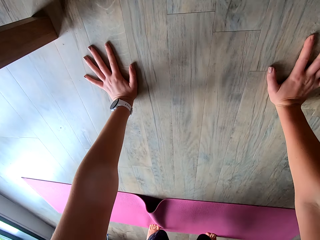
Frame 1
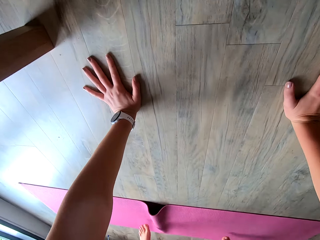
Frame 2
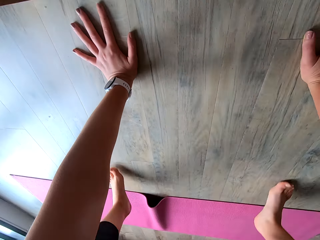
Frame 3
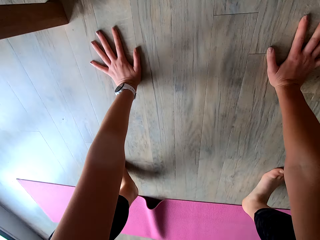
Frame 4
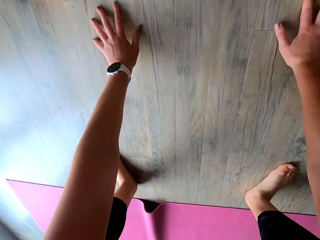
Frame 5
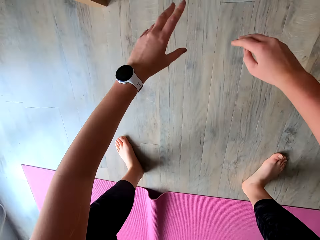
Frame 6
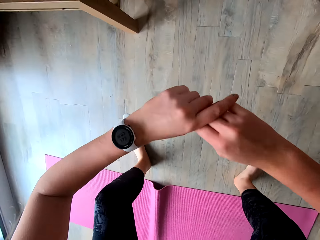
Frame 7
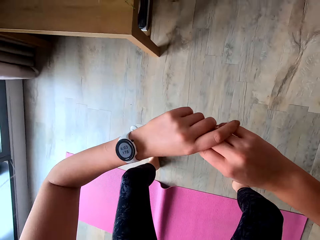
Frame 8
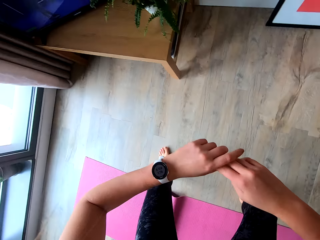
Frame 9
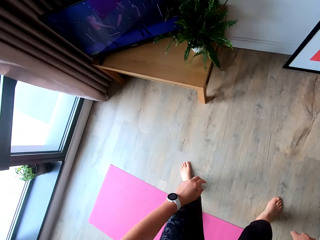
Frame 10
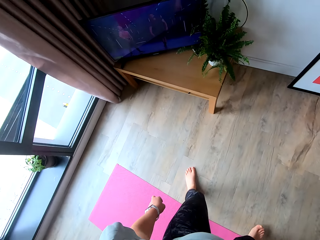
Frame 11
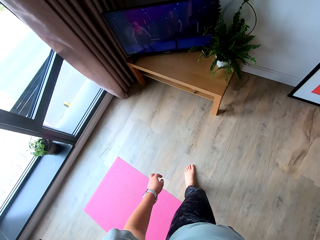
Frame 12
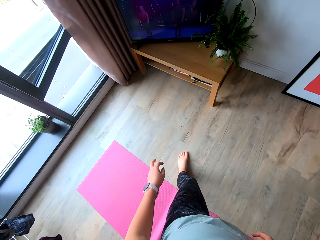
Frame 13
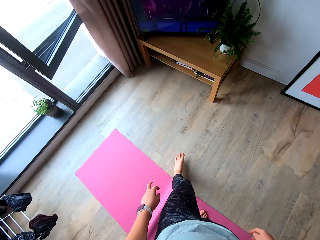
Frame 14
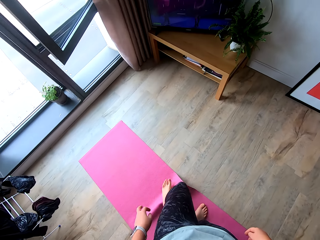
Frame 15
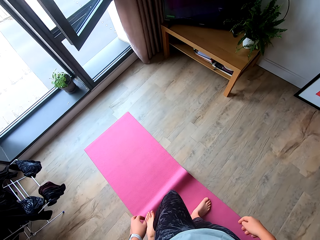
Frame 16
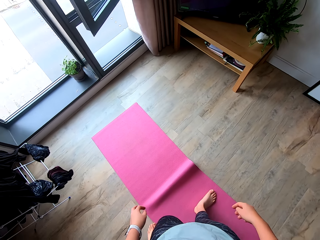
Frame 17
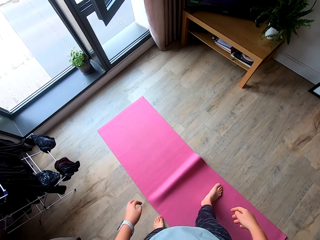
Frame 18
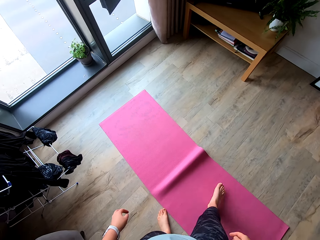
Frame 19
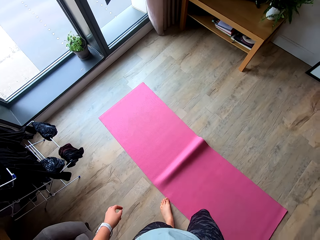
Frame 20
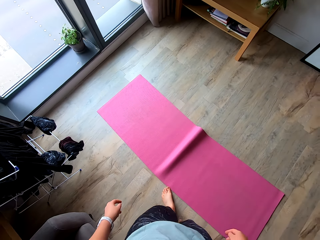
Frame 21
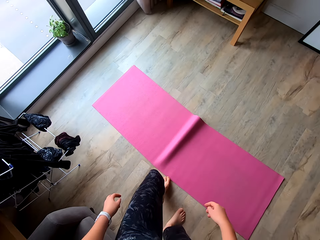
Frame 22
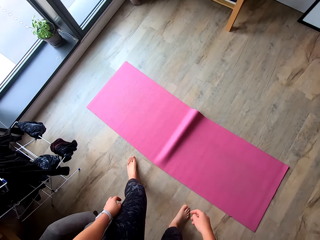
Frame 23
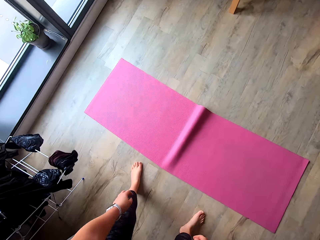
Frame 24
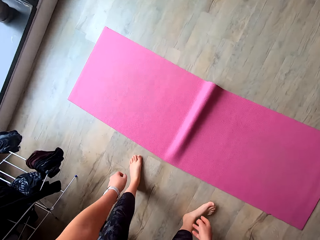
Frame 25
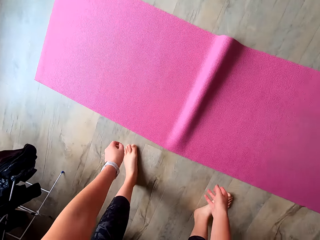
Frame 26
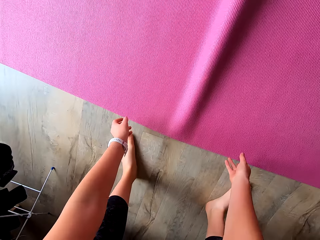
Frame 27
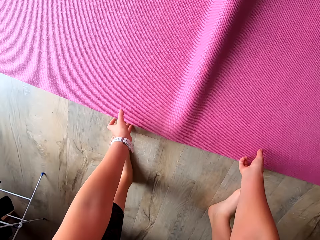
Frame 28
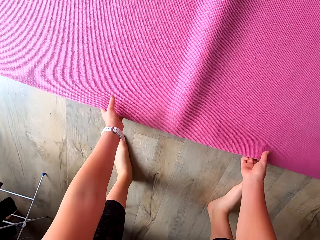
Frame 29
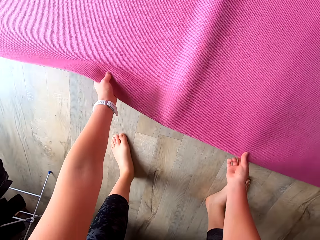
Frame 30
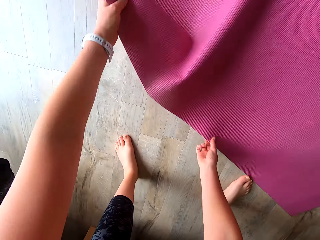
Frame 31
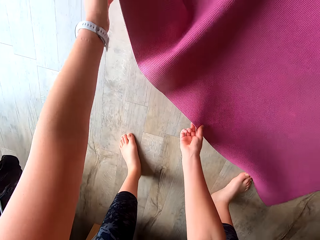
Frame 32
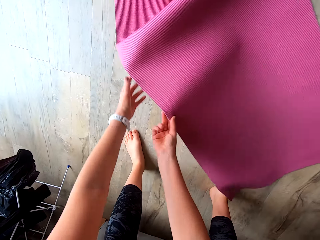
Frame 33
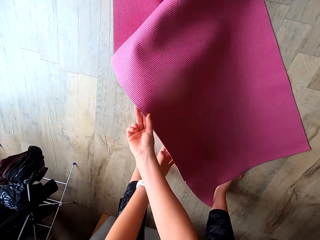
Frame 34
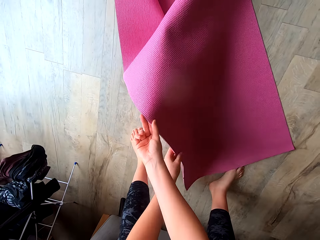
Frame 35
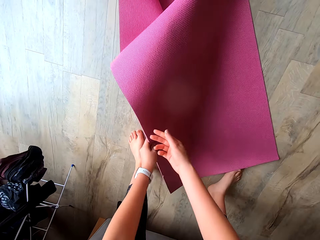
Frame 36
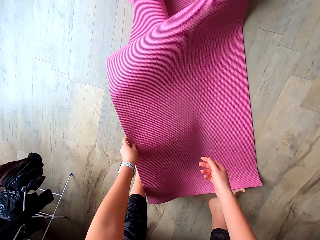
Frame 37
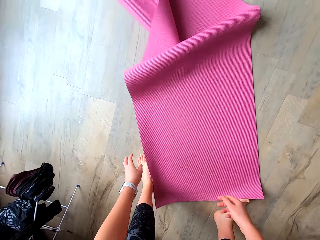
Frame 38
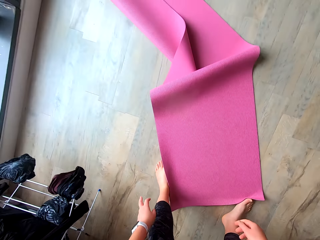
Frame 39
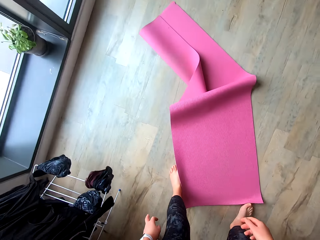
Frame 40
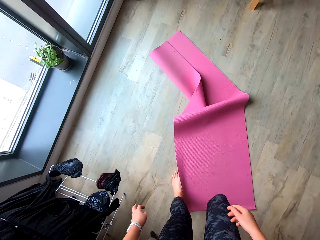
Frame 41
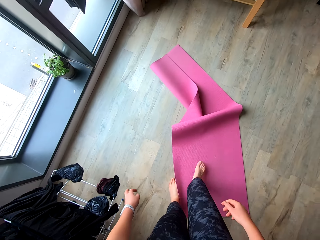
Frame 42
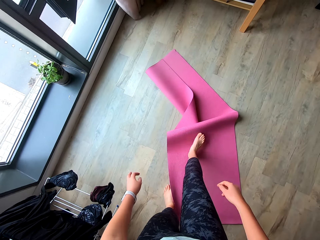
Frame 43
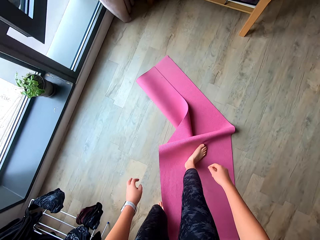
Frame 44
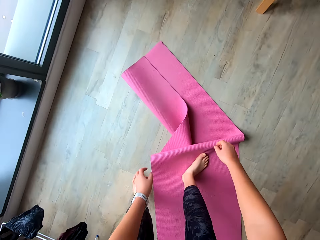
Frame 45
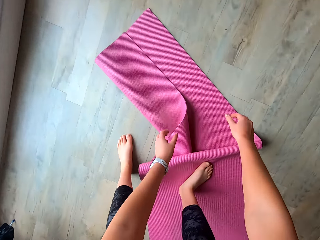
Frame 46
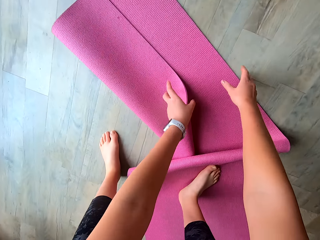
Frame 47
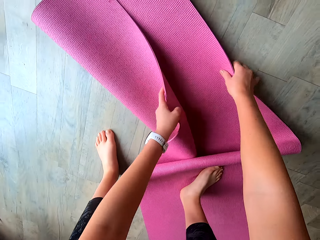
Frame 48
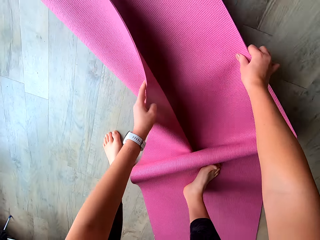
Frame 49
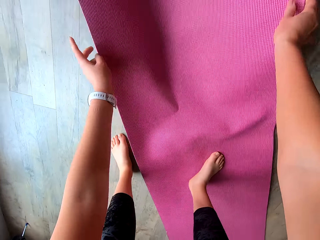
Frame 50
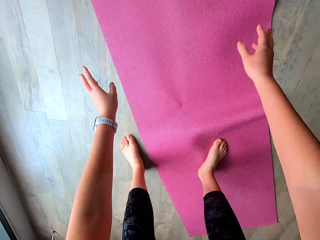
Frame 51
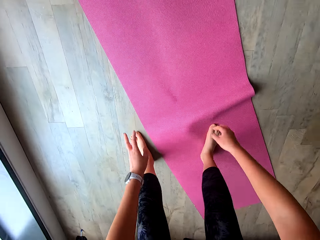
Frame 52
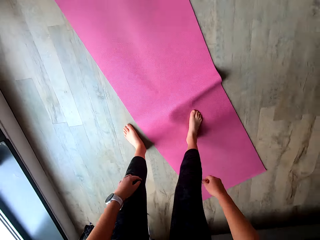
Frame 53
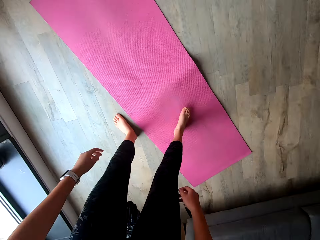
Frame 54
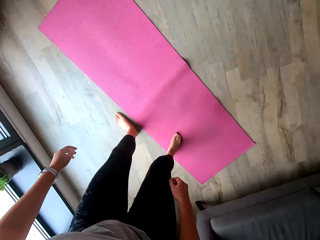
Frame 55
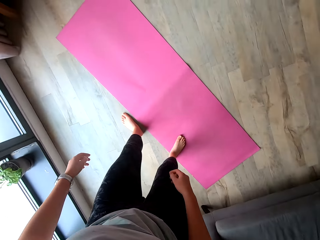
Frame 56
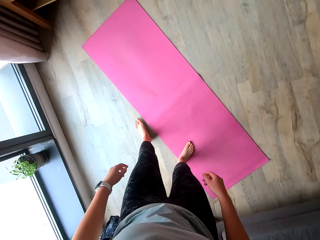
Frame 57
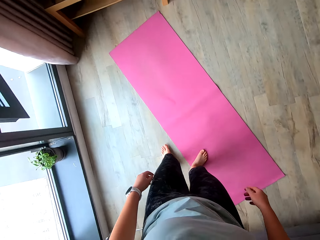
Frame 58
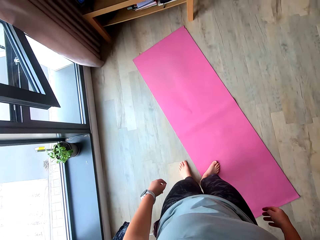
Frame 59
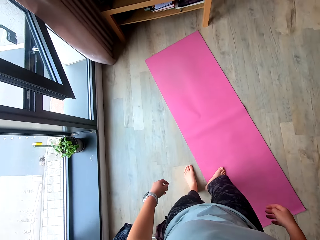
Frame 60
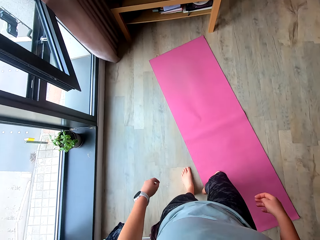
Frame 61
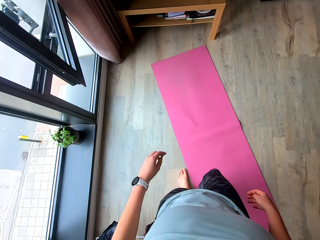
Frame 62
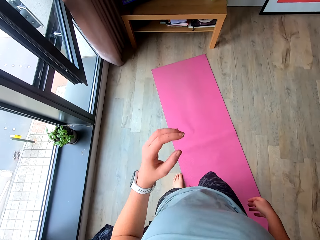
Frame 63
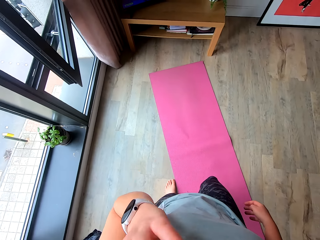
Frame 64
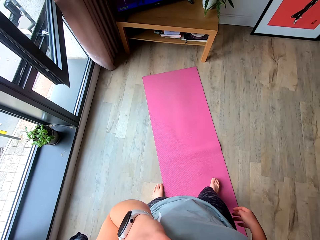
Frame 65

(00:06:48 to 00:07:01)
The camera wearer moves backwards. They turn the floor mat. They move forward. They adjust the floor mat. They move on the floor mat. They step backwards.

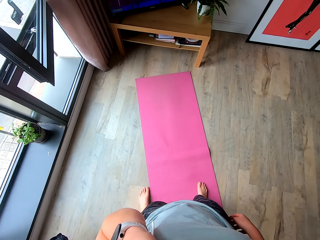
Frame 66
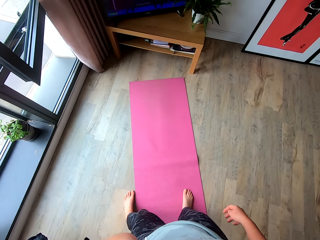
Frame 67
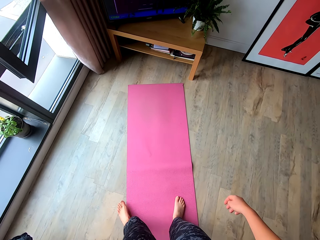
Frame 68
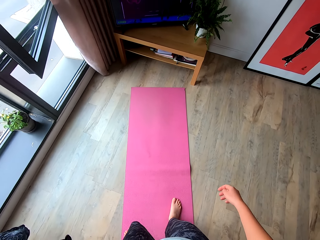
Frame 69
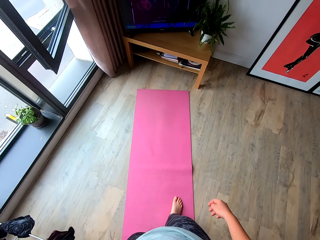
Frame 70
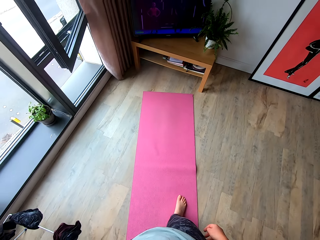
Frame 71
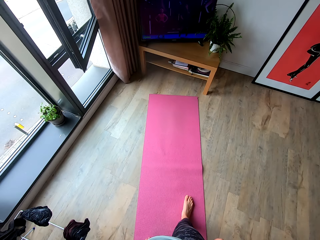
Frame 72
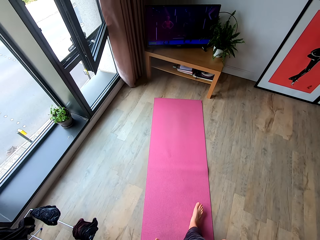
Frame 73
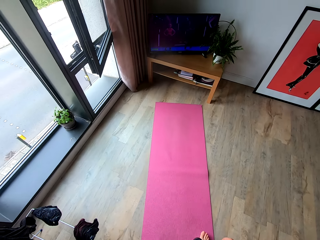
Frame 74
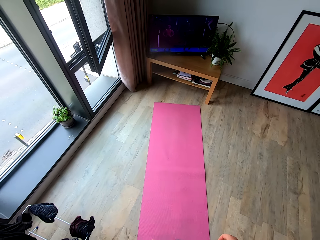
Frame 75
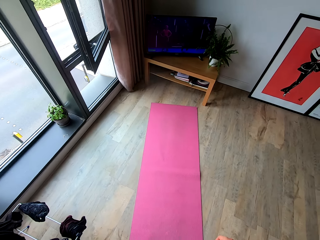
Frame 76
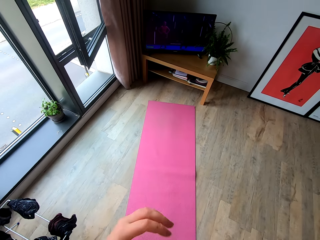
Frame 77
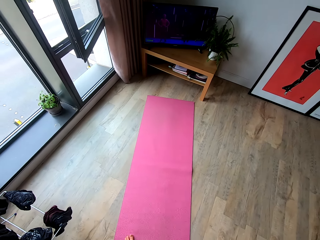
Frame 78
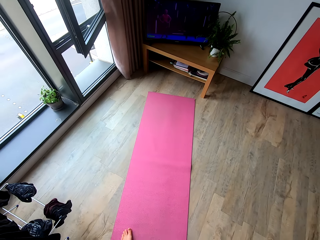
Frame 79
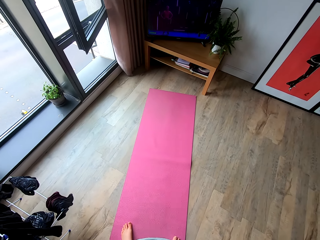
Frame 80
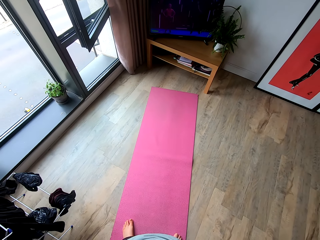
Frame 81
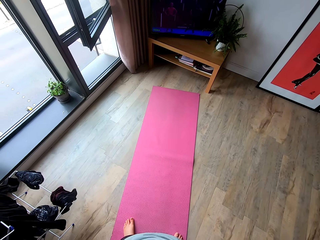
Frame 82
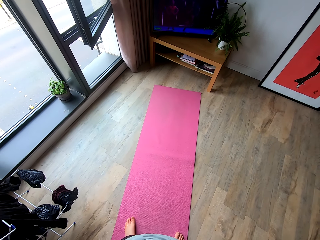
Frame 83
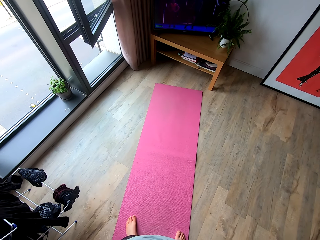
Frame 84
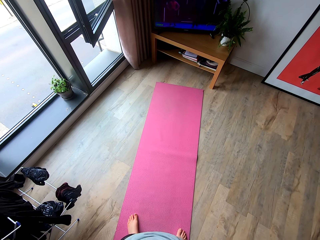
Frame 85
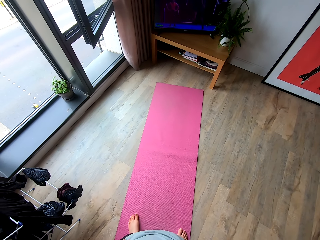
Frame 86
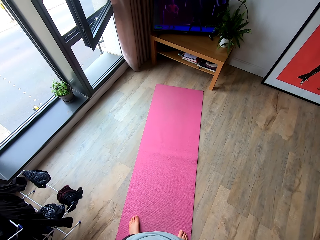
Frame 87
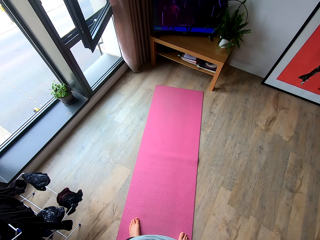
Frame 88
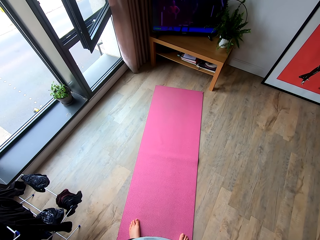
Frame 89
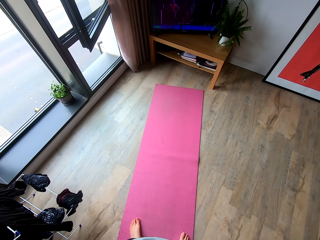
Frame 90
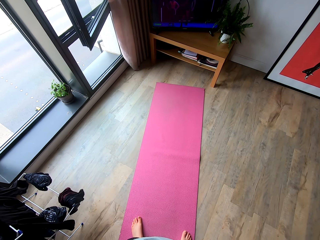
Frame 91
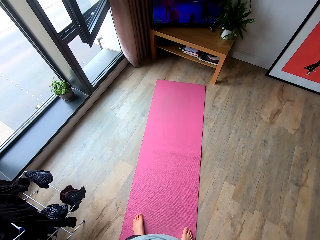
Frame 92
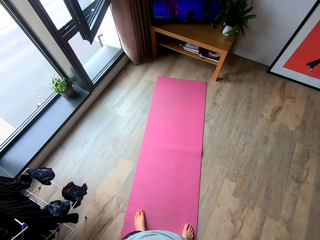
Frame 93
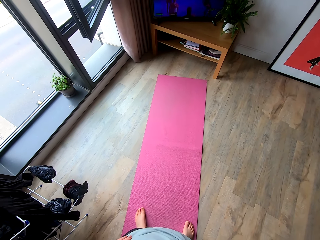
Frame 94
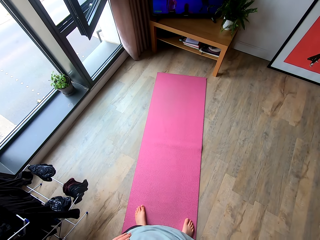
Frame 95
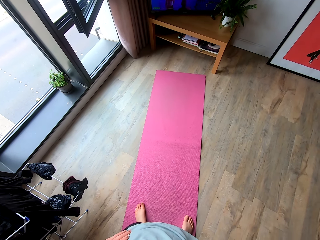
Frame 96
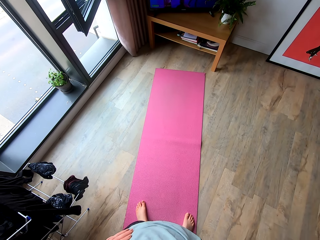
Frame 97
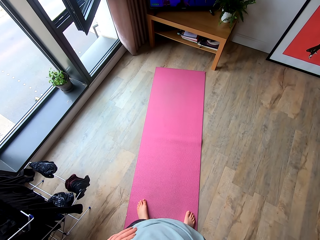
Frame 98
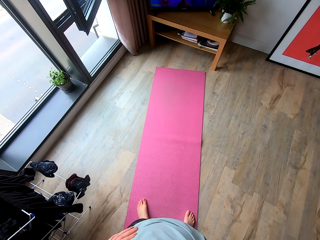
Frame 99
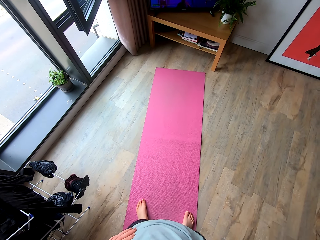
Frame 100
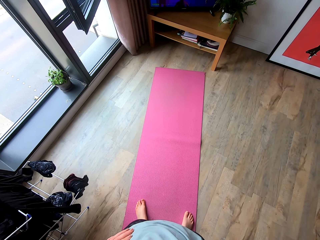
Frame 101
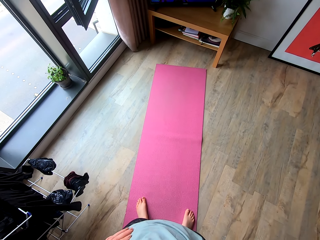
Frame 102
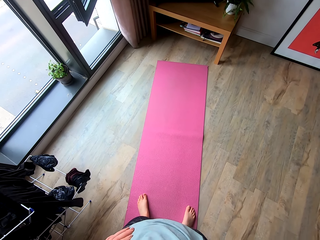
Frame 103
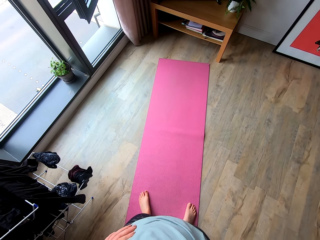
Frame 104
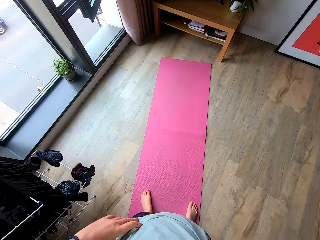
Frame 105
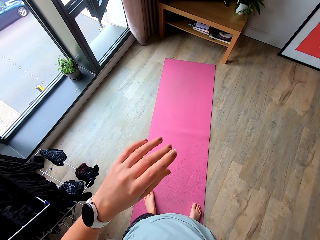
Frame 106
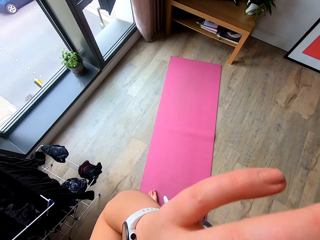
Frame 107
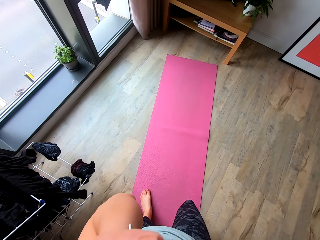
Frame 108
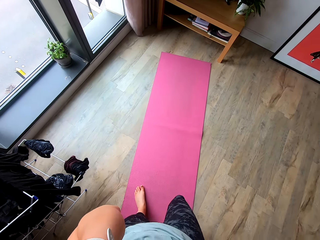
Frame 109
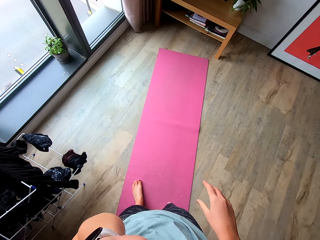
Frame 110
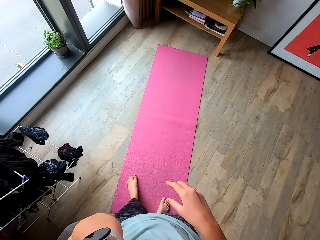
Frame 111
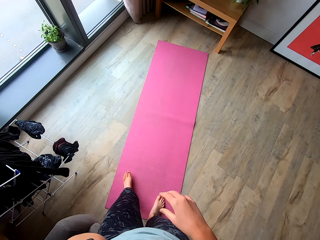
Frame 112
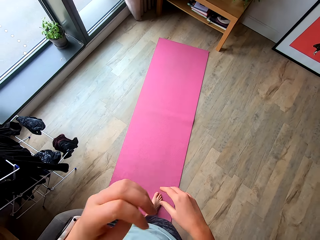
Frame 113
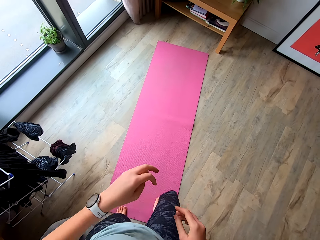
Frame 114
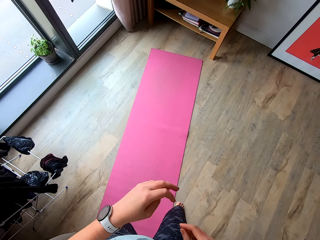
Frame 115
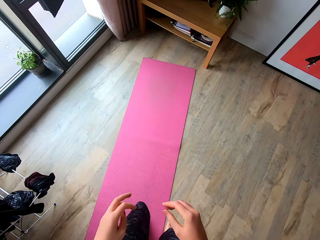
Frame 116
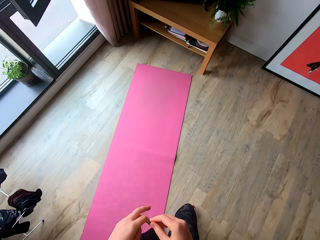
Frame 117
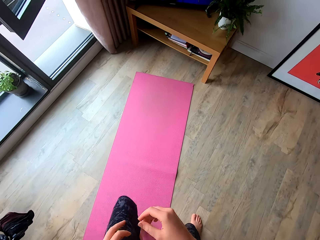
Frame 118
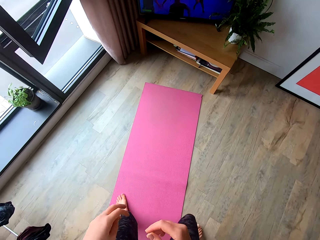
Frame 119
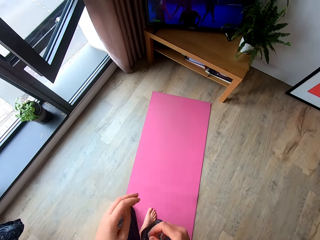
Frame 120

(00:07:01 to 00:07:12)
The camera wearer touches her eye. She raises a hand. She looks at the television. She steps backwards. She exercises in a room. She touches her eye.
